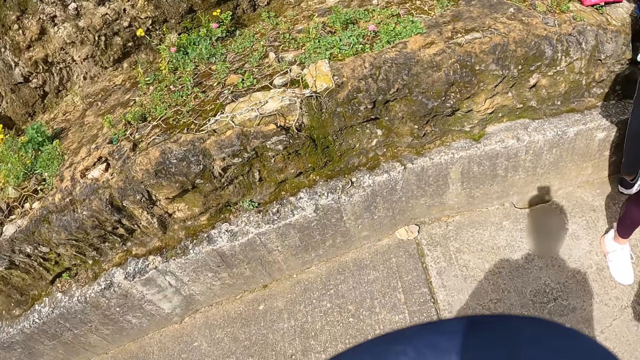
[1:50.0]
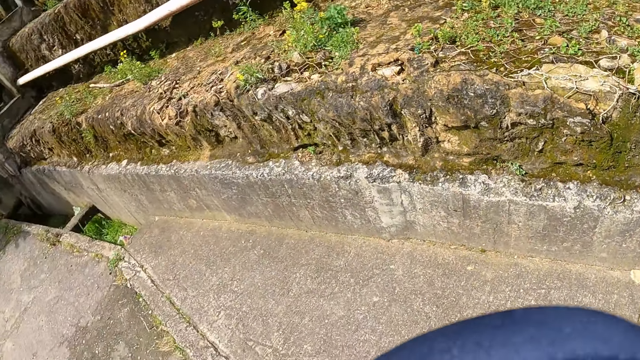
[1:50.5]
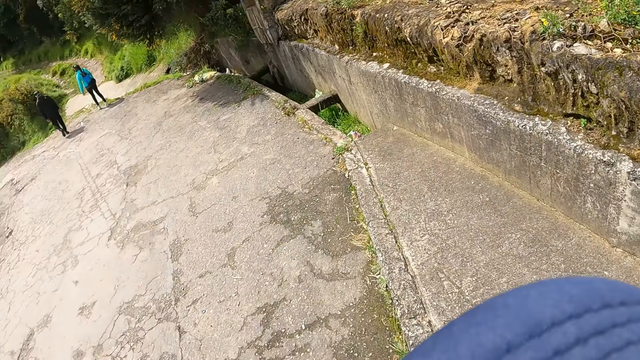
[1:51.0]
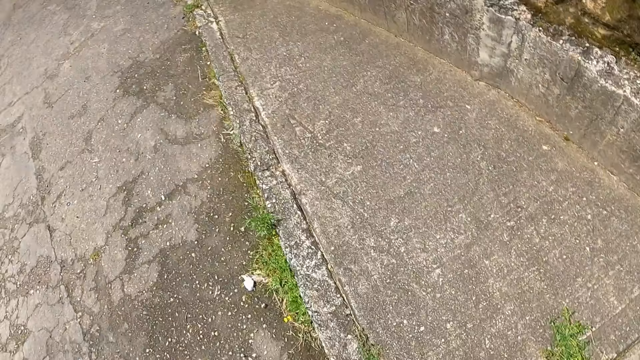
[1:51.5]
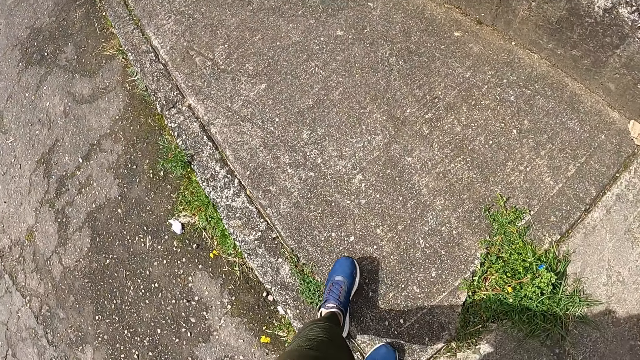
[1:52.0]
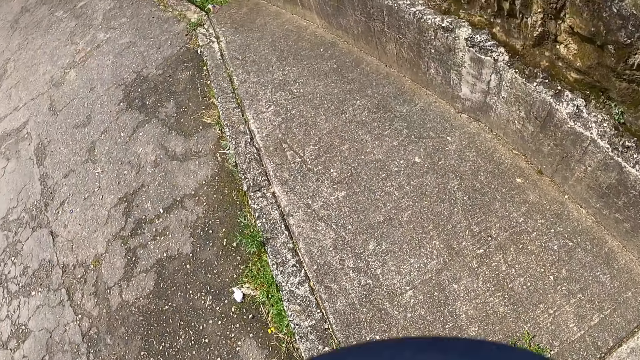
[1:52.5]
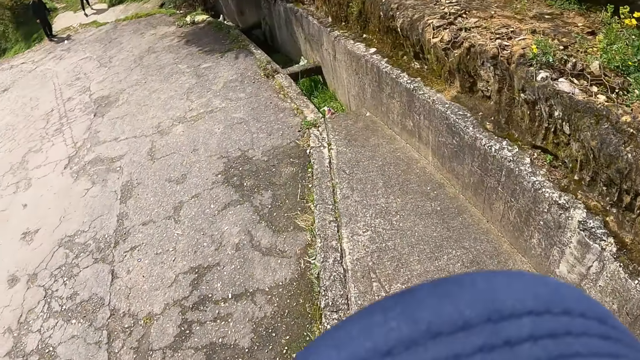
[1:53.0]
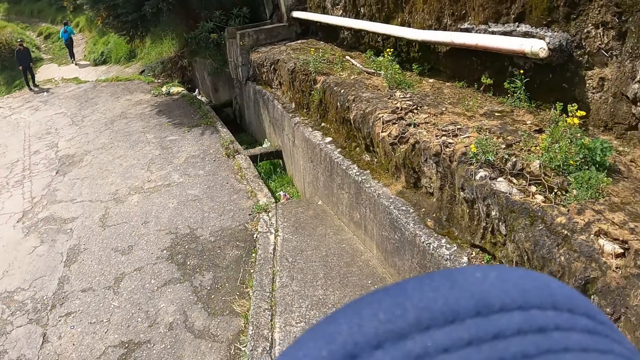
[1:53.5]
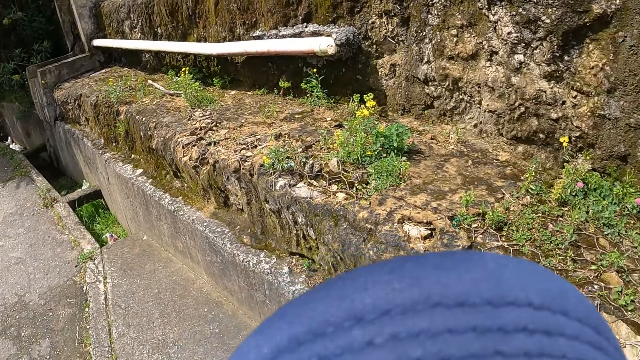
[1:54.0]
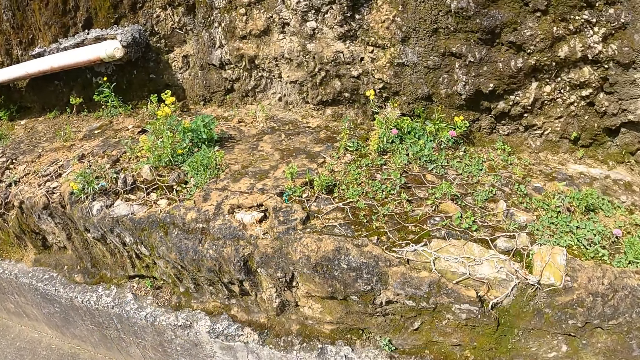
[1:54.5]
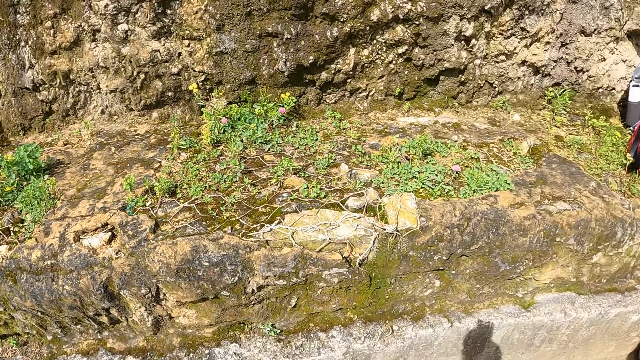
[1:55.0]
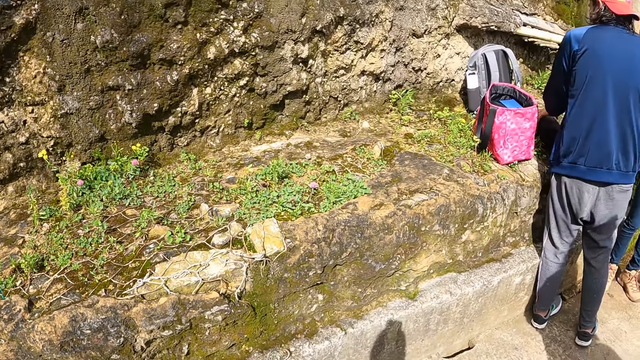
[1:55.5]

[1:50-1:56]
The camera wearer looks around.

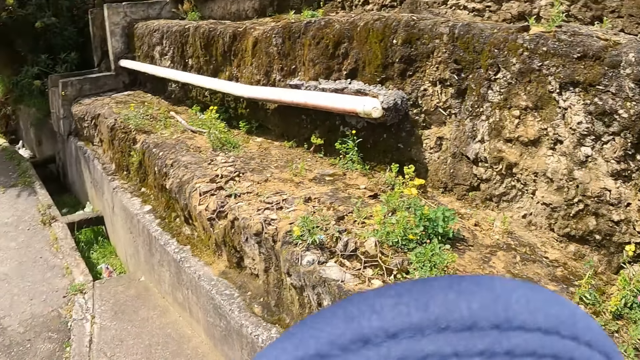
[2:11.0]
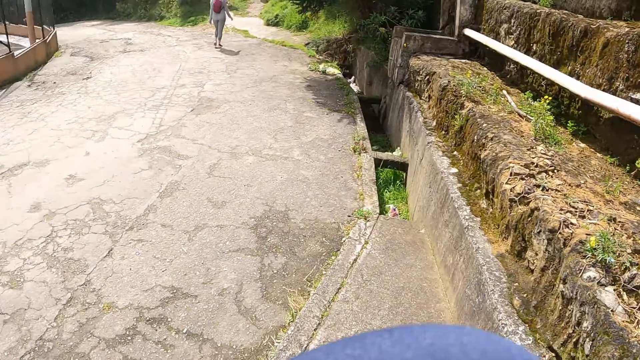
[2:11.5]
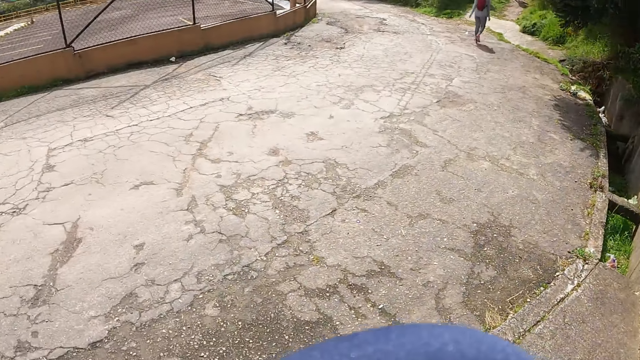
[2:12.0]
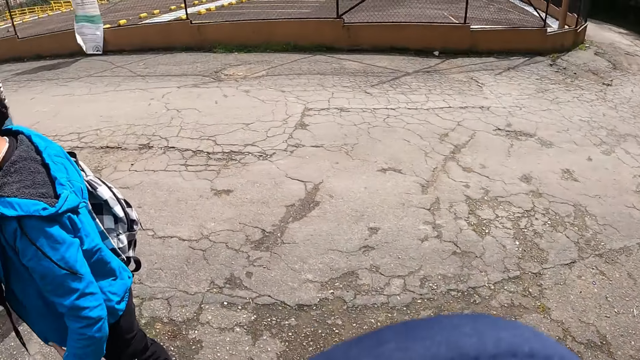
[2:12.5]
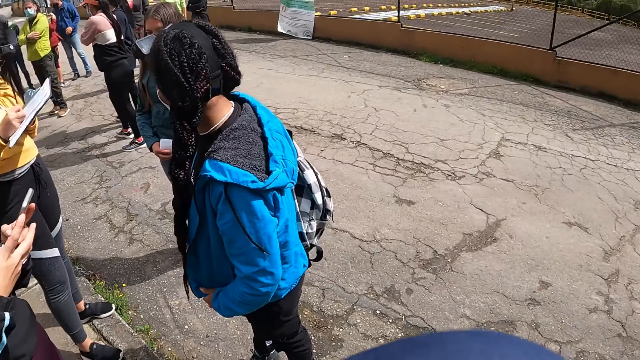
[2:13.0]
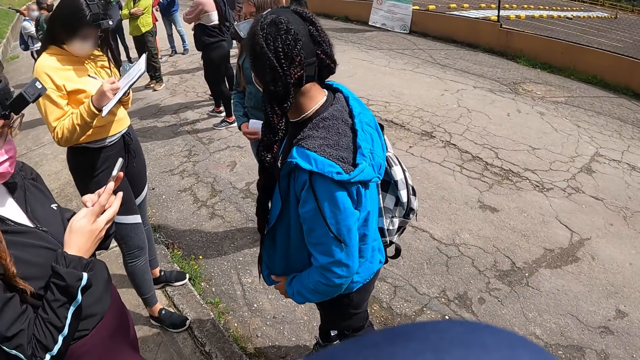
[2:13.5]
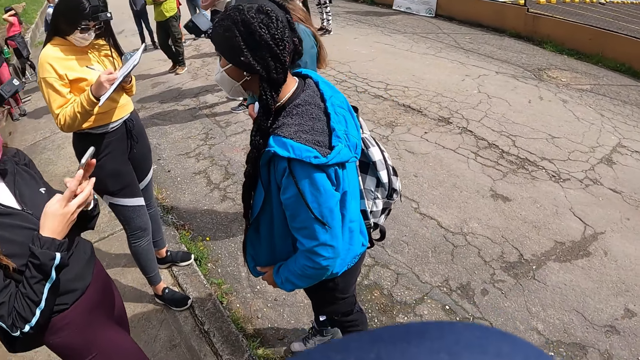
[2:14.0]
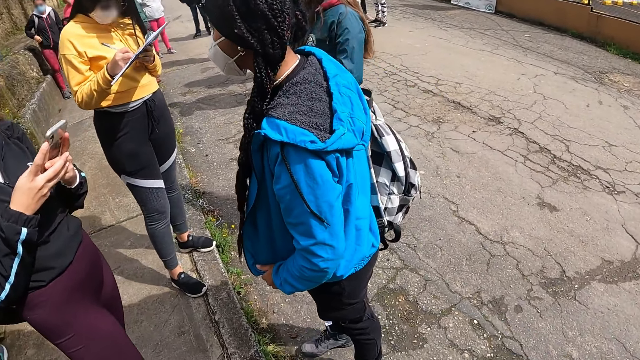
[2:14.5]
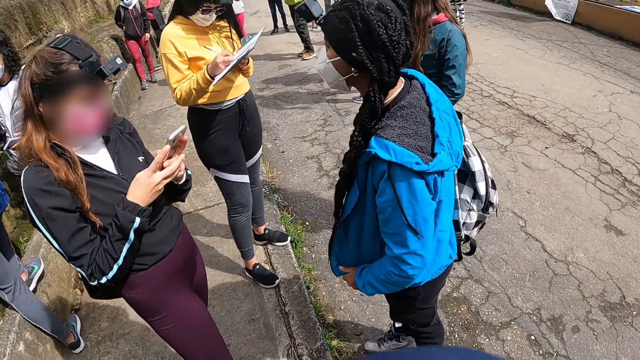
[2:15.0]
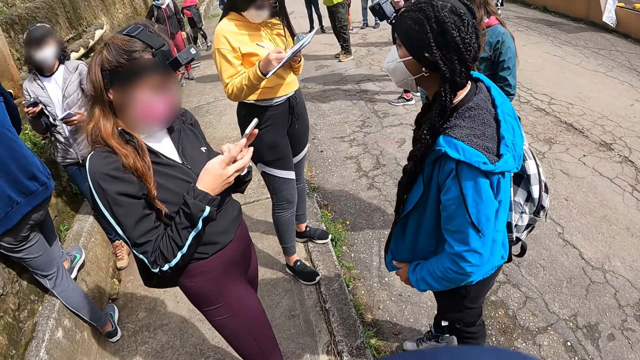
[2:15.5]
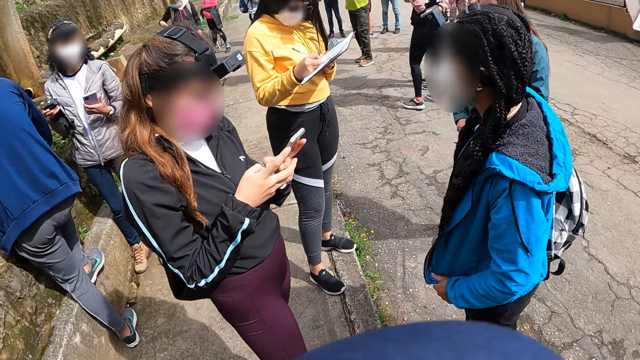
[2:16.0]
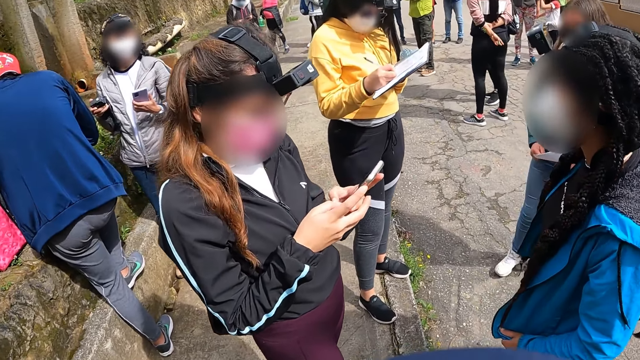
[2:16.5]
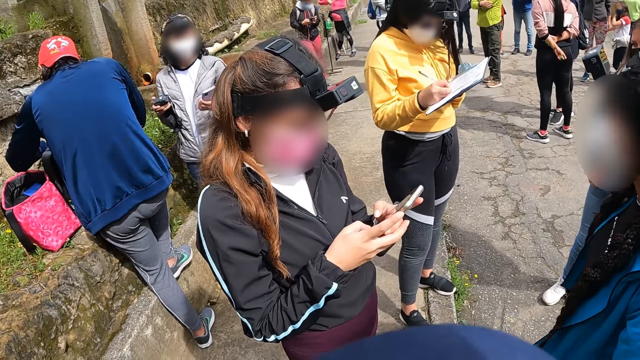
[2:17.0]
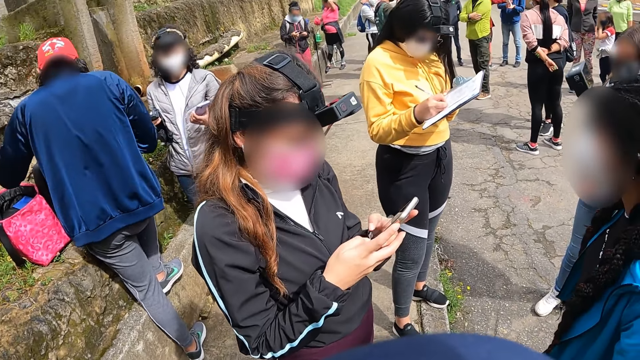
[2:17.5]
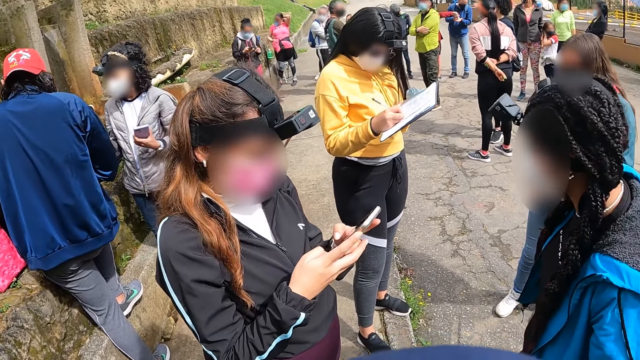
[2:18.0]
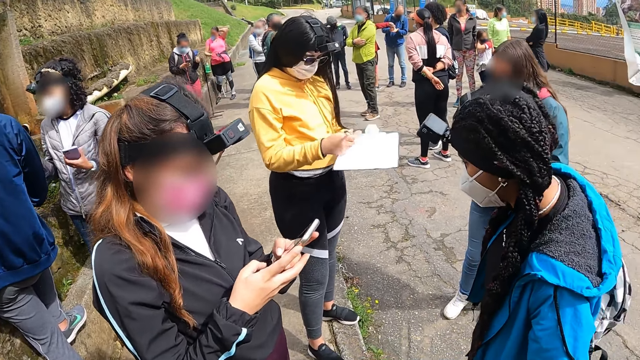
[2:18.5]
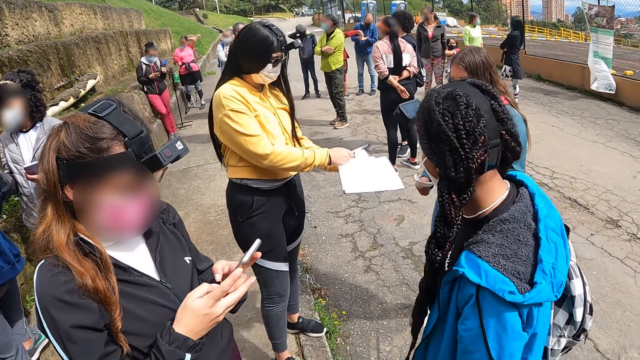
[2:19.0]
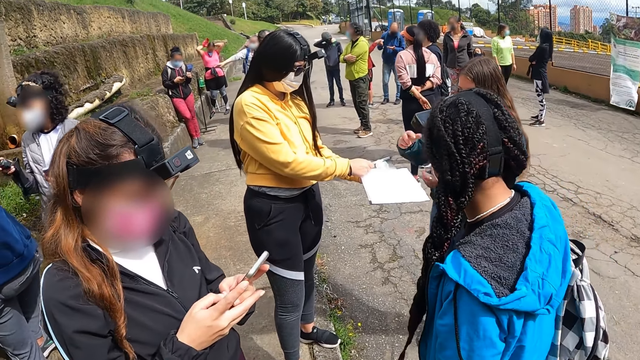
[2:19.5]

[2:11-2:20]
A woman operates a phone in her hands. Another woman writes on a book in her left hand with a pen in her right hand. A third woman raises a phone in her left hand. The second woman passes the book in her hands to a fourth woman. The fourth woman passes a paper in her right hand to her left hand.

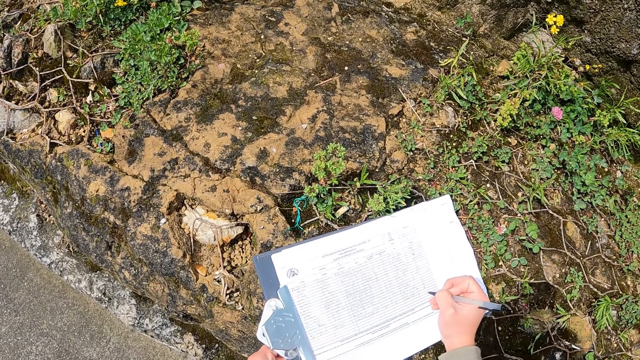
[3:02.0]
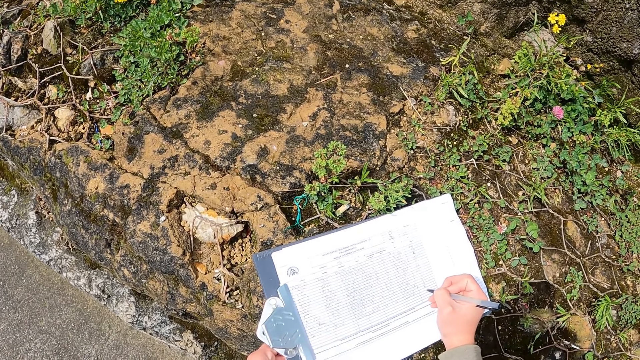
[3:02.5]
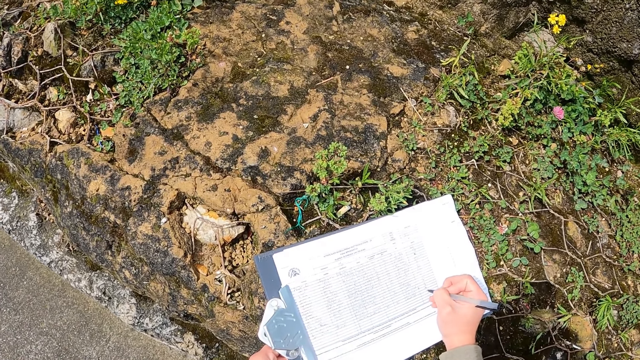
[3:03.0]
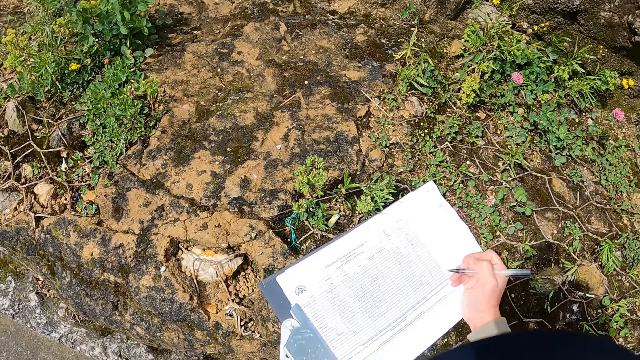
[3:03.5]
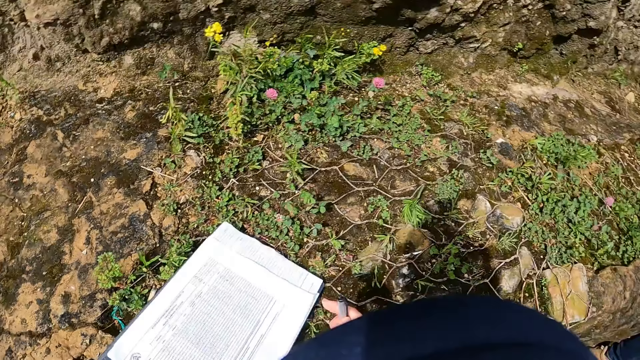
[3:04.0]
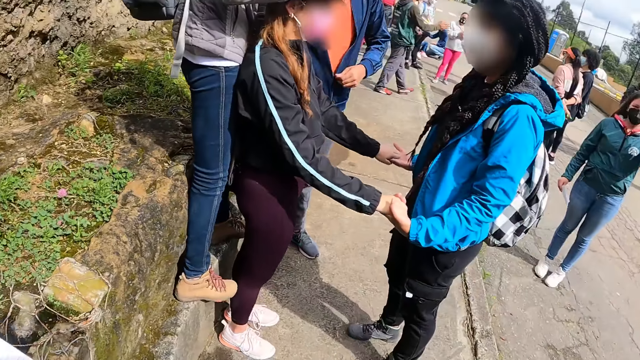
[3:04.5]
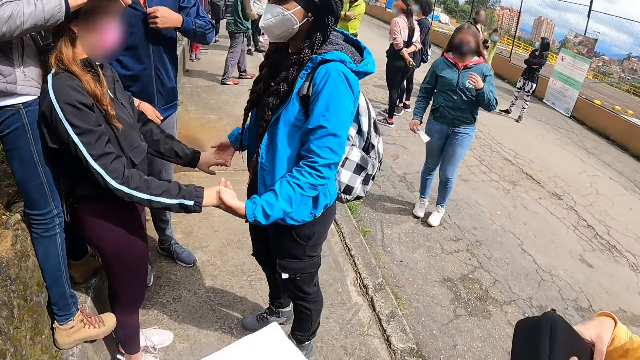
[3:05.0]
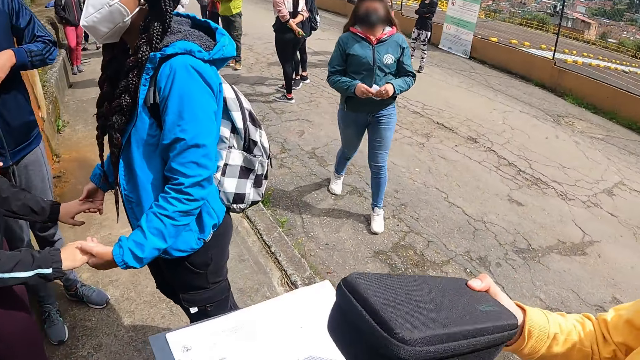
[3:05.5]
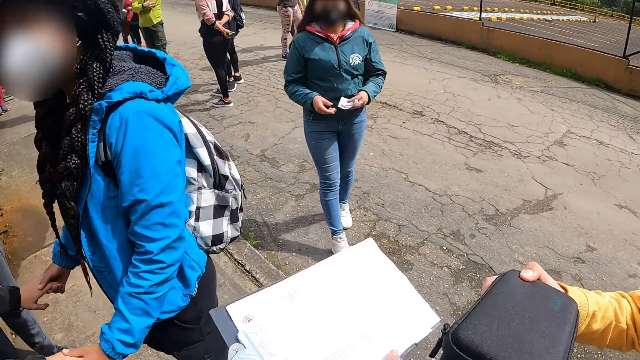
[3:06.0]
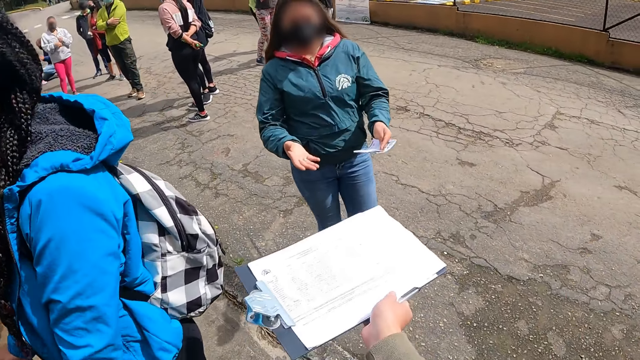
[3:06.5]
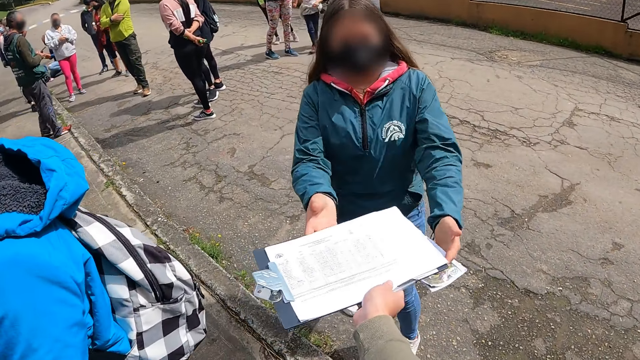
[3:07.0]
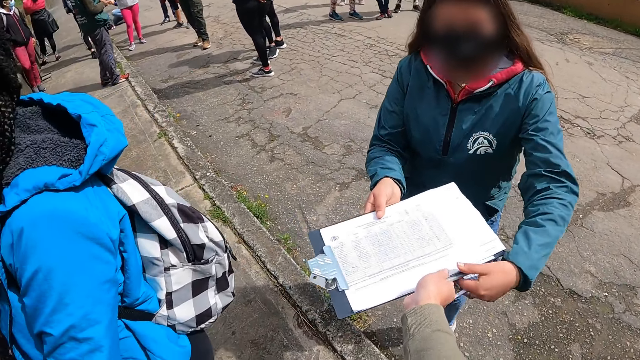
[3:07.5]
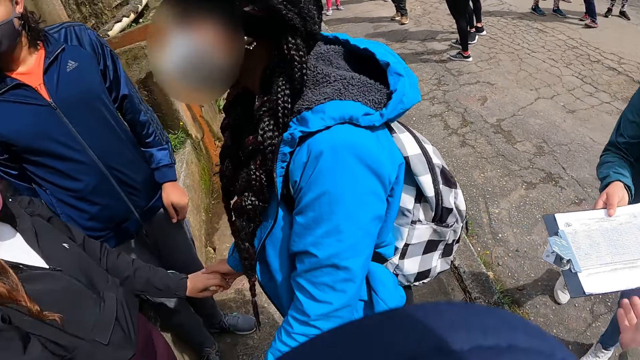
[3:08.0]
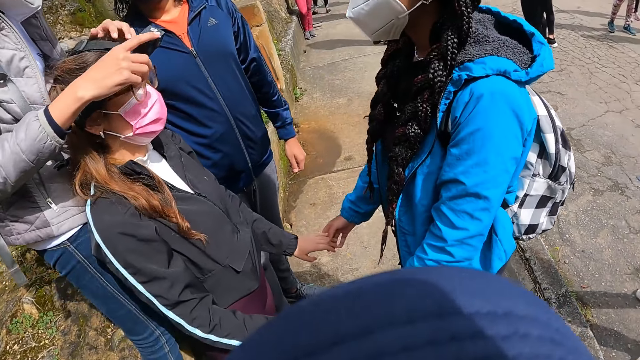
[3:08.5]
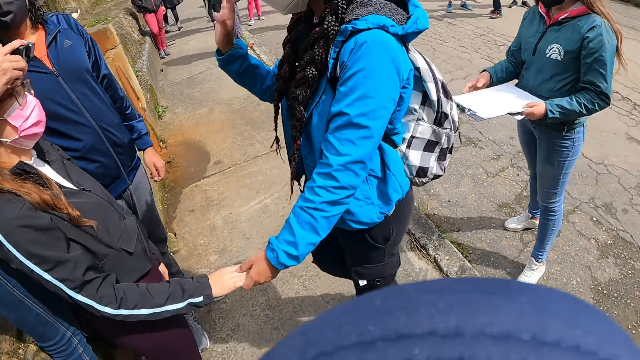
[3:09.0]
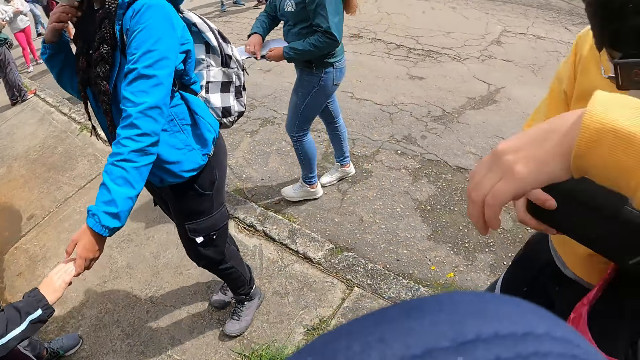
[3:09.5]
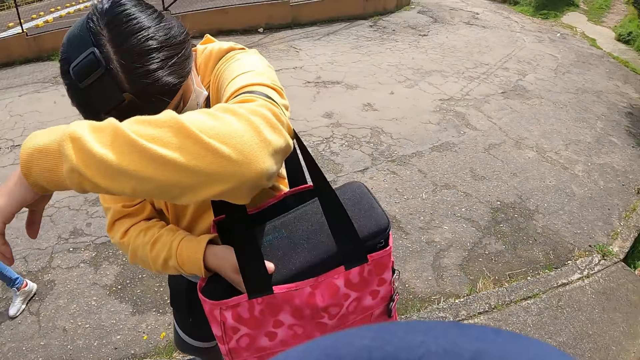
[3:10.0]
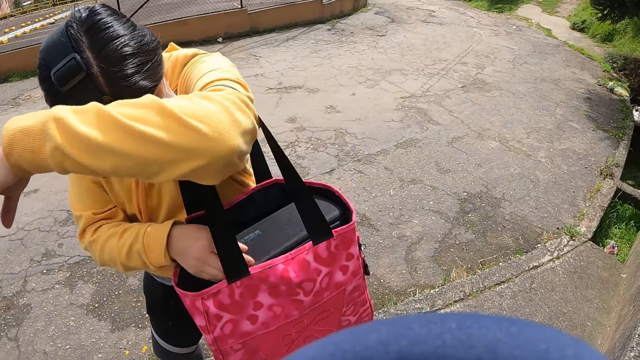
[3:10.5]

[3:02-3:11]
The camera wearer carries the book from the pavement with his left hand. He turns around. A woman stretches a black box towards the camera wearer. Another woman walks towards the camera wearer. The camera wearer walks towards the second woman. The second woman collects the book from the camera wearer with both hands. The camera wearer gives out the piece of paper. A third woman operates a camera on the head of a fourth woman. The first woman puts the black box in a red bag.
